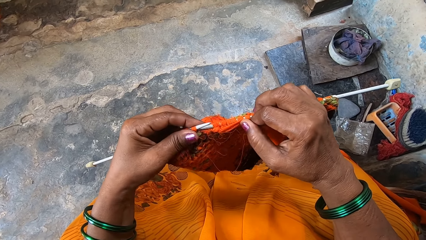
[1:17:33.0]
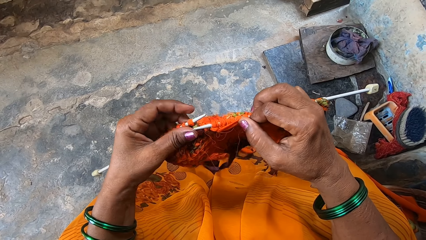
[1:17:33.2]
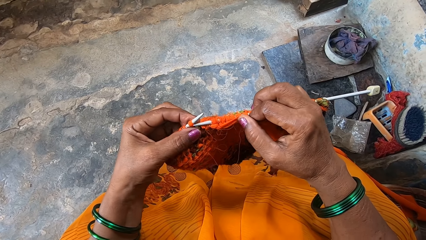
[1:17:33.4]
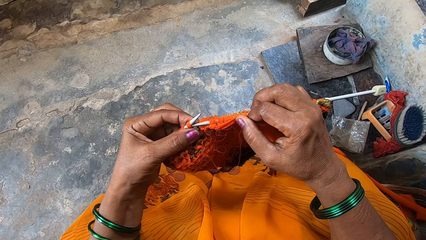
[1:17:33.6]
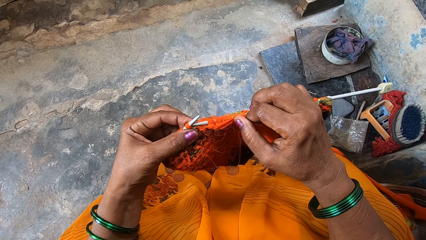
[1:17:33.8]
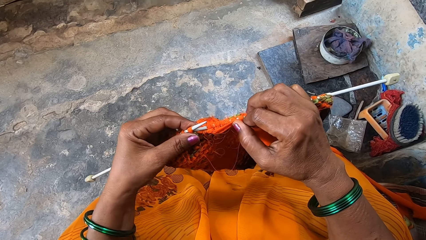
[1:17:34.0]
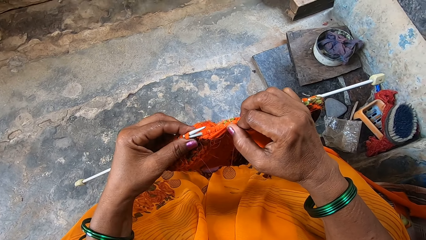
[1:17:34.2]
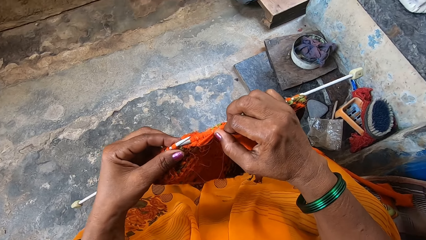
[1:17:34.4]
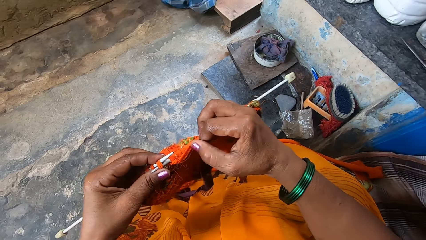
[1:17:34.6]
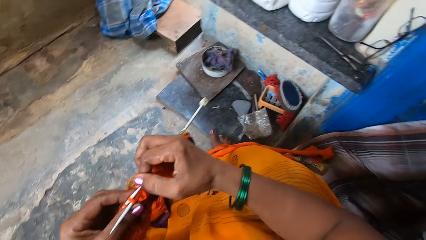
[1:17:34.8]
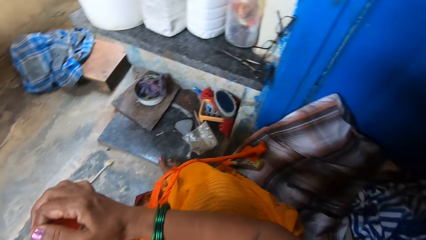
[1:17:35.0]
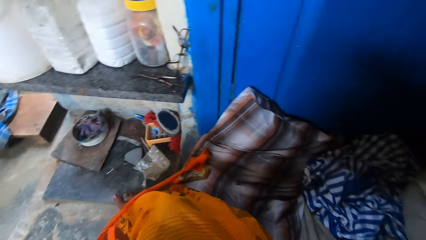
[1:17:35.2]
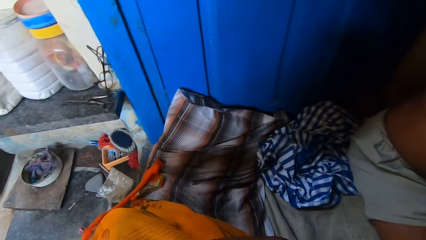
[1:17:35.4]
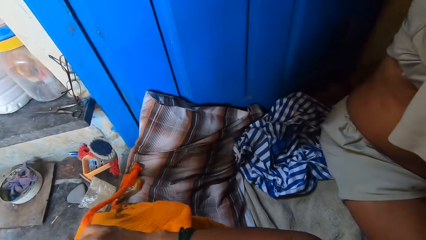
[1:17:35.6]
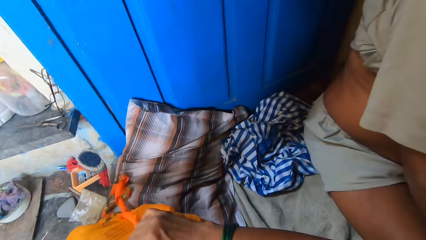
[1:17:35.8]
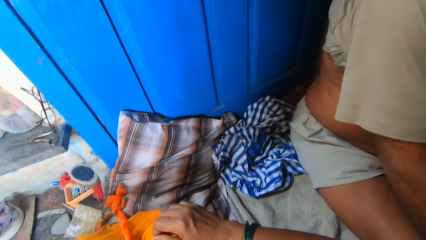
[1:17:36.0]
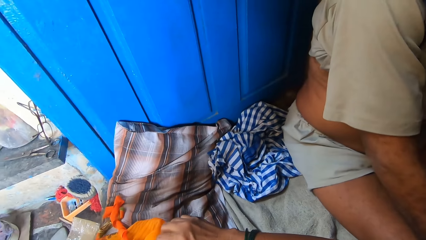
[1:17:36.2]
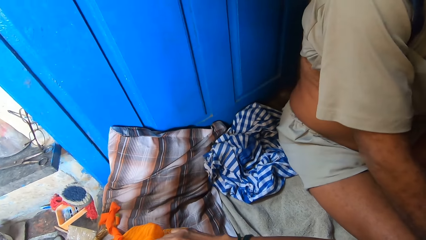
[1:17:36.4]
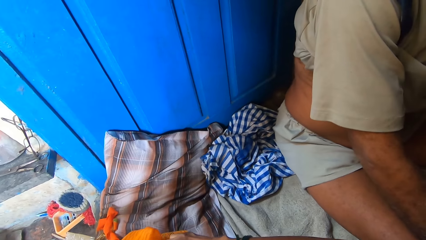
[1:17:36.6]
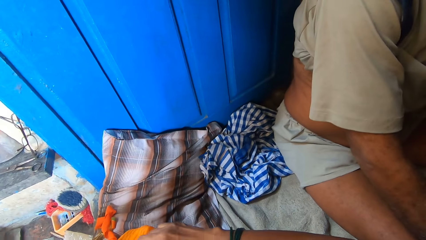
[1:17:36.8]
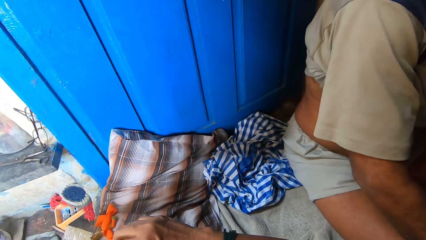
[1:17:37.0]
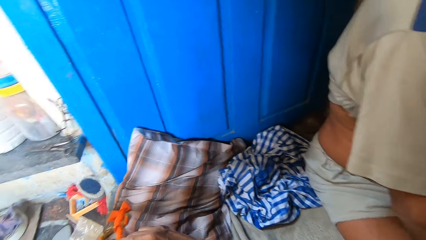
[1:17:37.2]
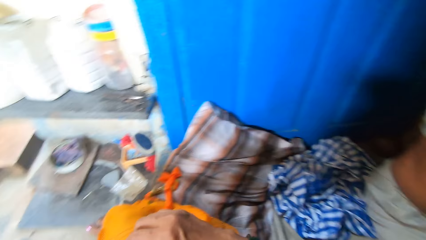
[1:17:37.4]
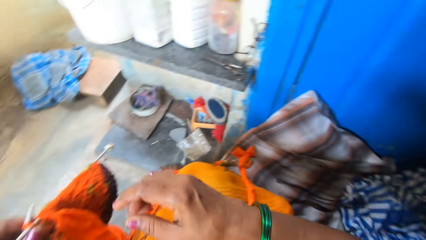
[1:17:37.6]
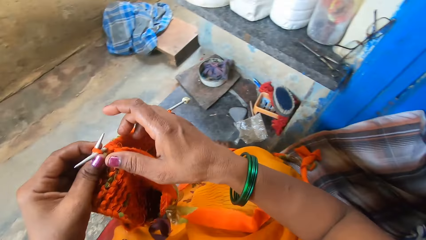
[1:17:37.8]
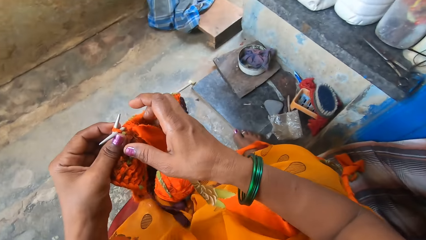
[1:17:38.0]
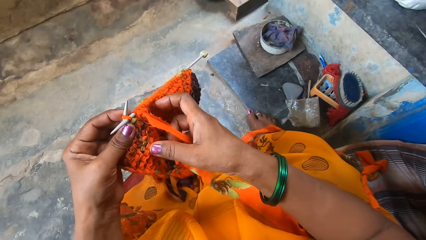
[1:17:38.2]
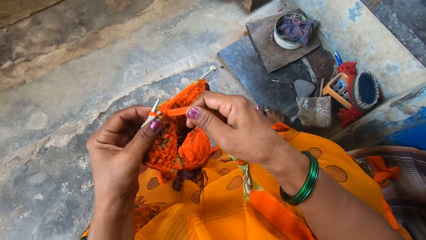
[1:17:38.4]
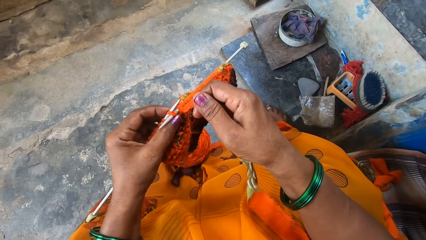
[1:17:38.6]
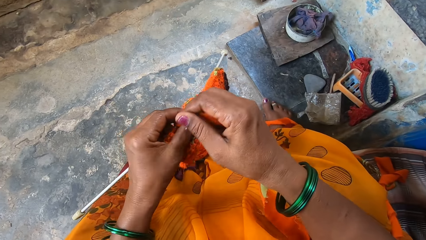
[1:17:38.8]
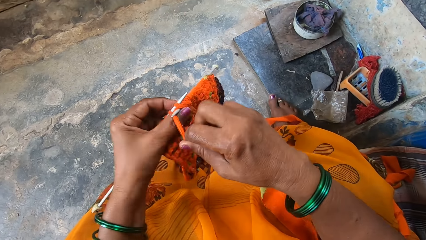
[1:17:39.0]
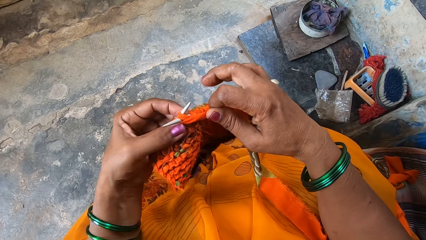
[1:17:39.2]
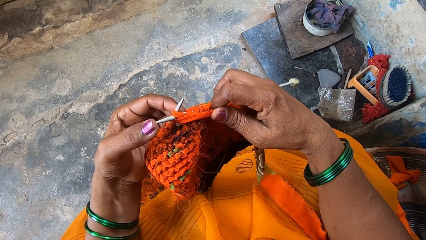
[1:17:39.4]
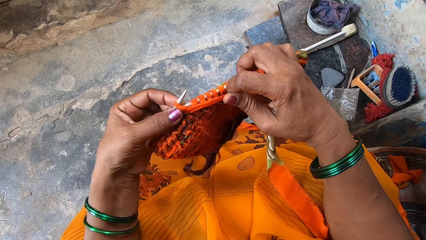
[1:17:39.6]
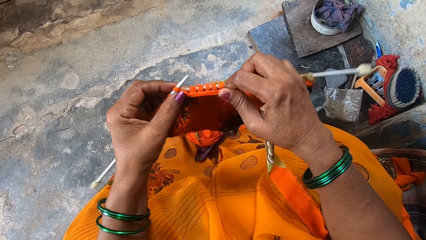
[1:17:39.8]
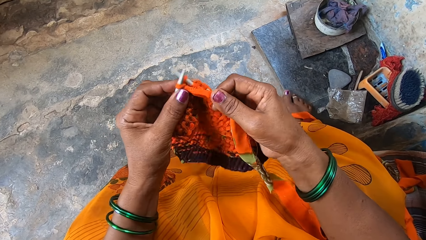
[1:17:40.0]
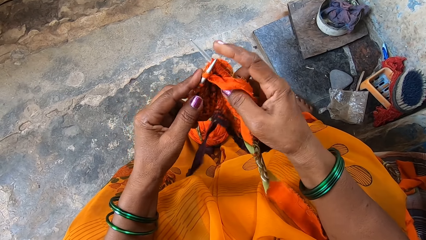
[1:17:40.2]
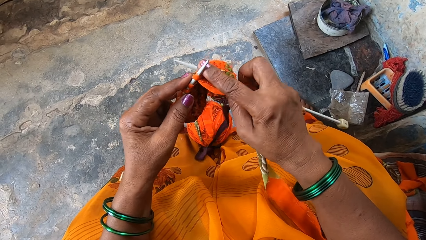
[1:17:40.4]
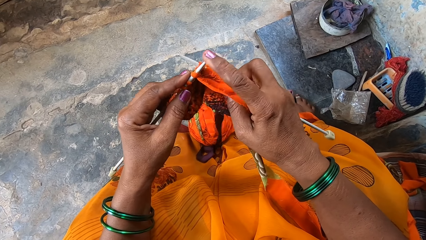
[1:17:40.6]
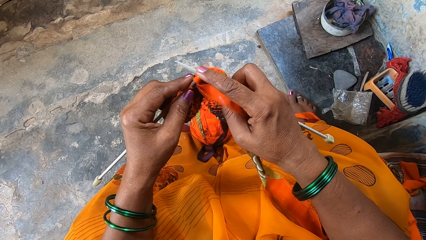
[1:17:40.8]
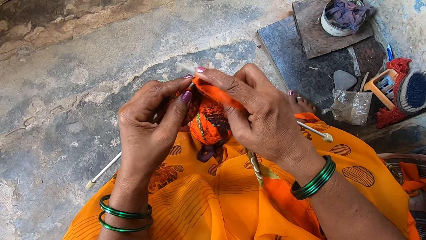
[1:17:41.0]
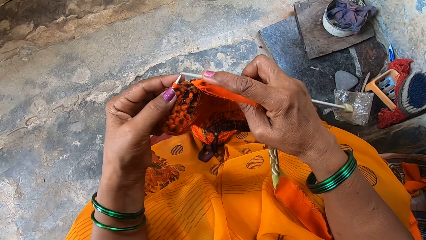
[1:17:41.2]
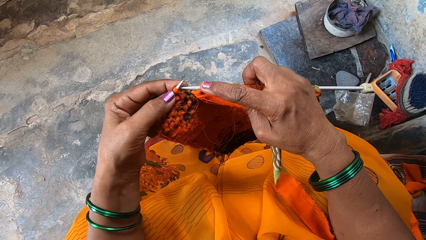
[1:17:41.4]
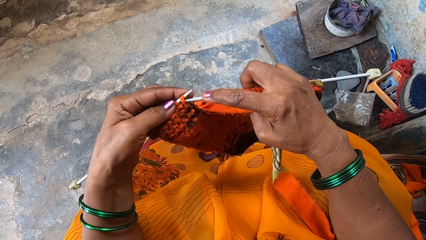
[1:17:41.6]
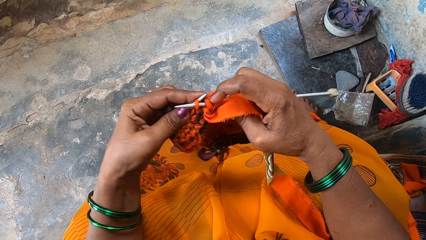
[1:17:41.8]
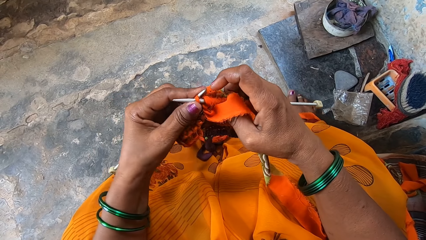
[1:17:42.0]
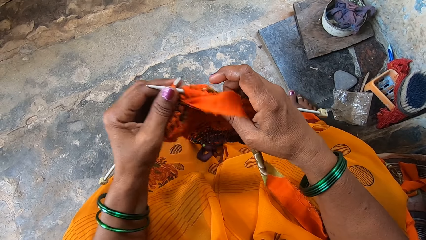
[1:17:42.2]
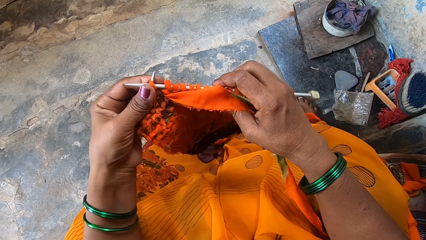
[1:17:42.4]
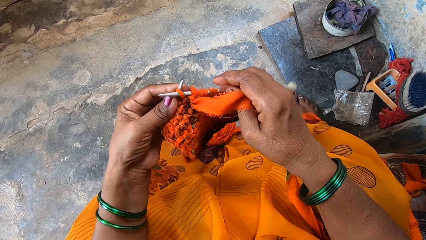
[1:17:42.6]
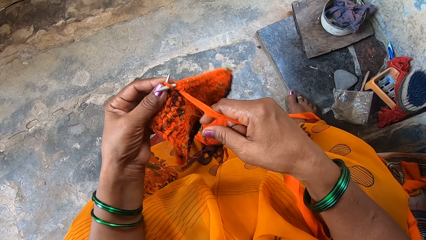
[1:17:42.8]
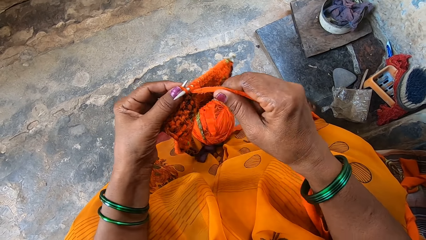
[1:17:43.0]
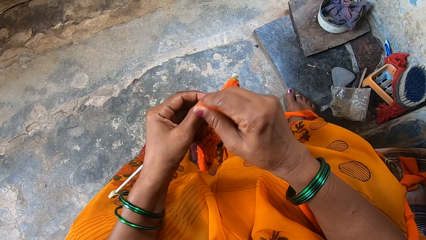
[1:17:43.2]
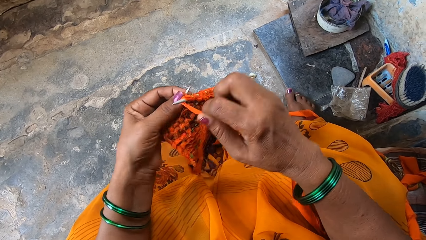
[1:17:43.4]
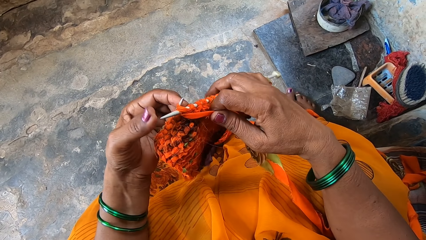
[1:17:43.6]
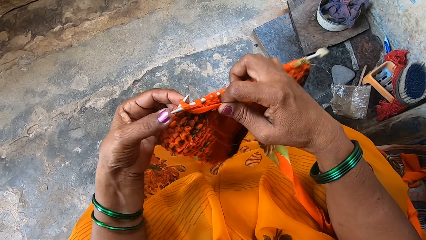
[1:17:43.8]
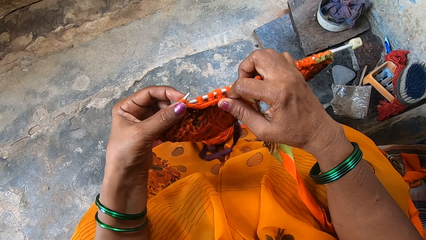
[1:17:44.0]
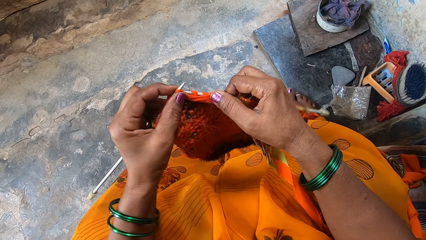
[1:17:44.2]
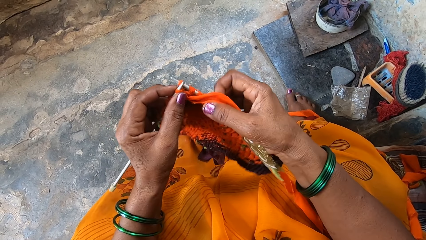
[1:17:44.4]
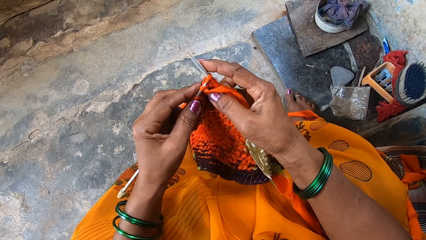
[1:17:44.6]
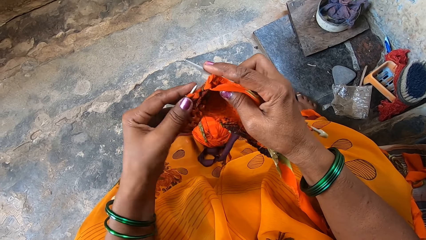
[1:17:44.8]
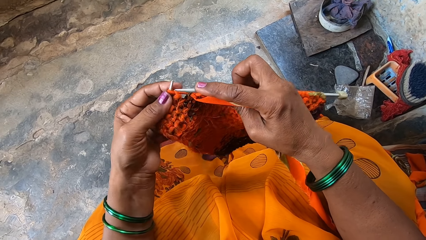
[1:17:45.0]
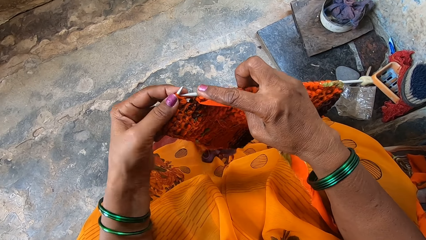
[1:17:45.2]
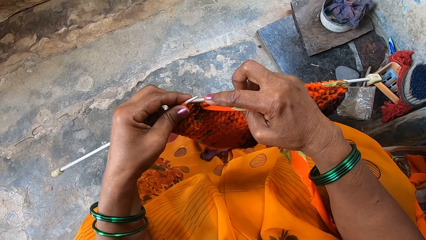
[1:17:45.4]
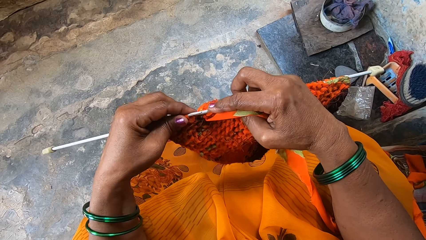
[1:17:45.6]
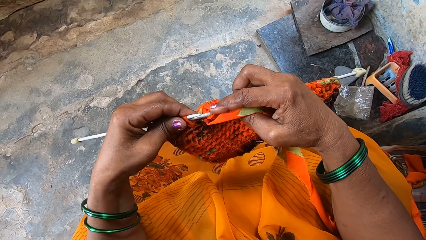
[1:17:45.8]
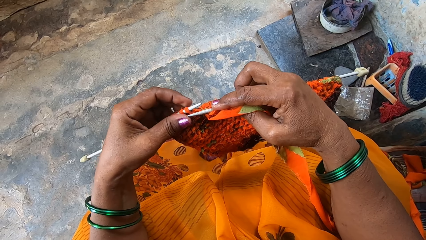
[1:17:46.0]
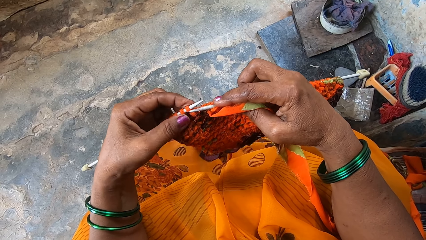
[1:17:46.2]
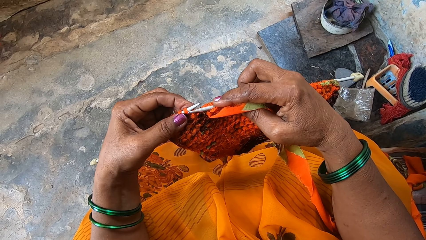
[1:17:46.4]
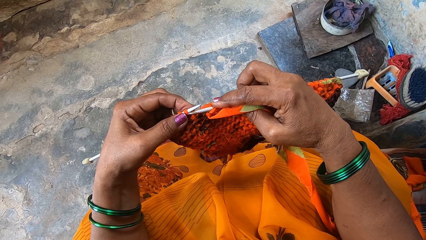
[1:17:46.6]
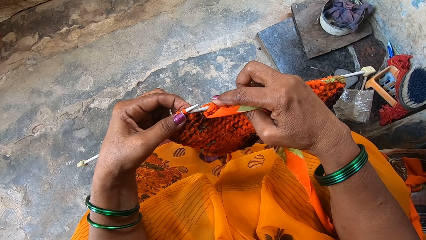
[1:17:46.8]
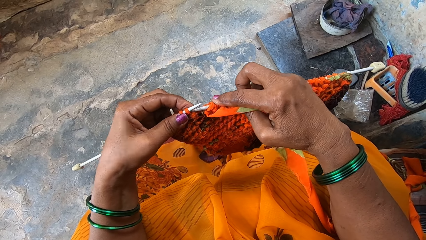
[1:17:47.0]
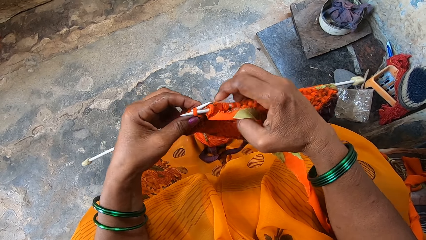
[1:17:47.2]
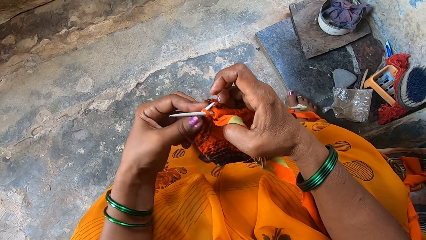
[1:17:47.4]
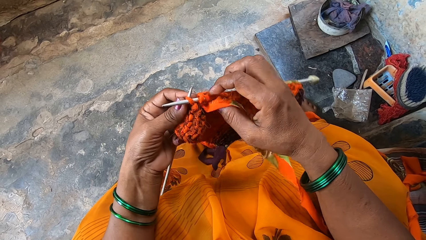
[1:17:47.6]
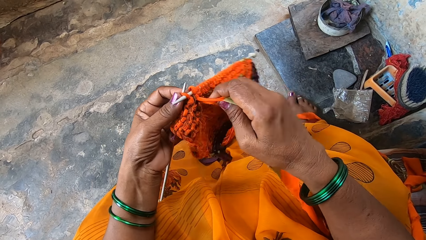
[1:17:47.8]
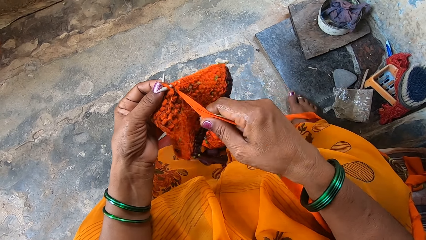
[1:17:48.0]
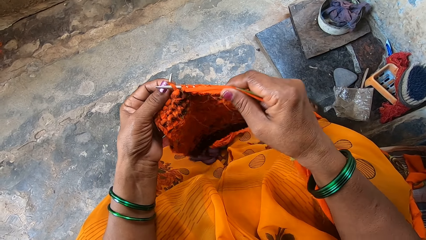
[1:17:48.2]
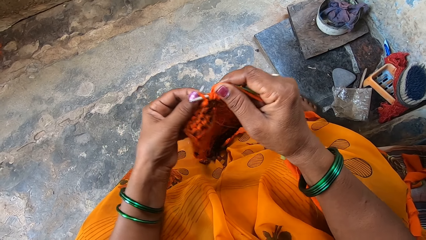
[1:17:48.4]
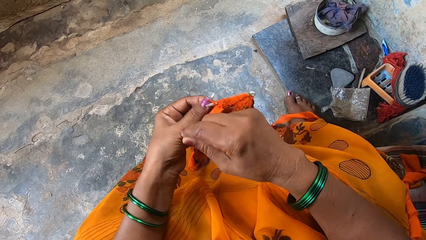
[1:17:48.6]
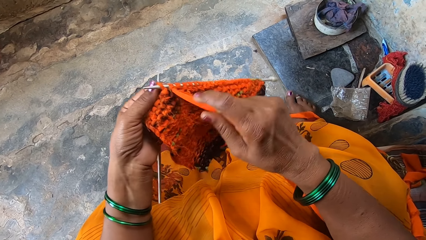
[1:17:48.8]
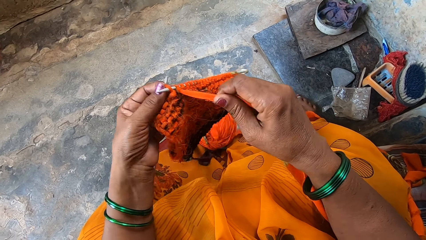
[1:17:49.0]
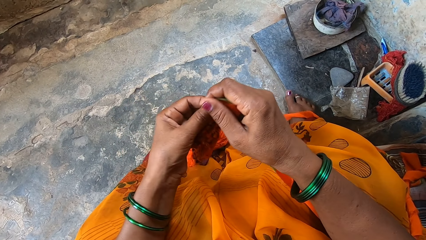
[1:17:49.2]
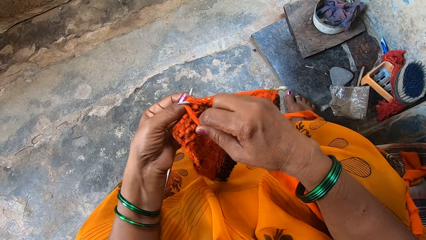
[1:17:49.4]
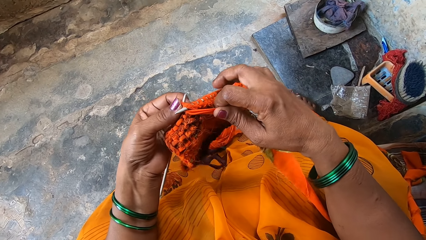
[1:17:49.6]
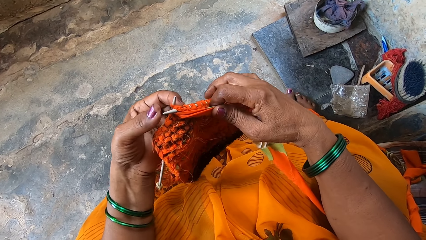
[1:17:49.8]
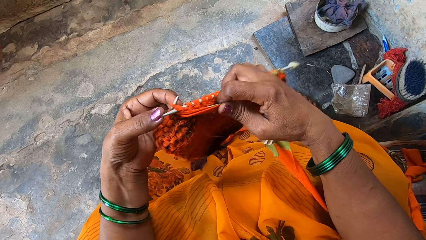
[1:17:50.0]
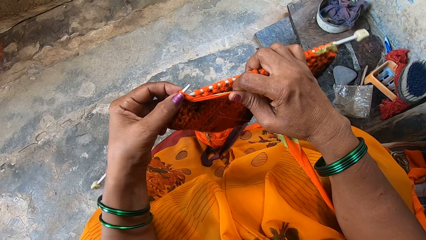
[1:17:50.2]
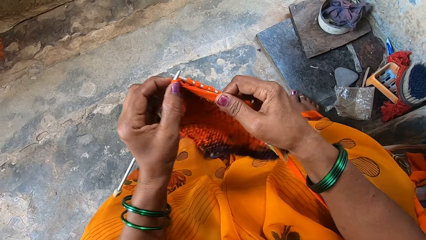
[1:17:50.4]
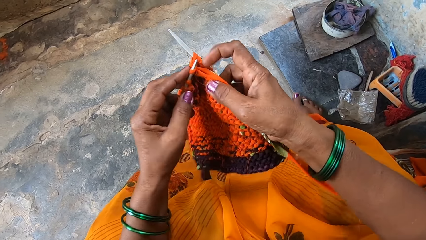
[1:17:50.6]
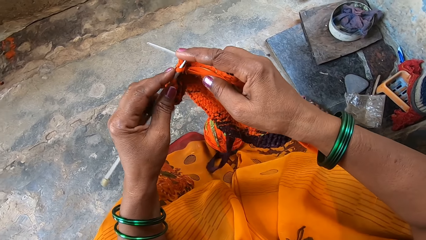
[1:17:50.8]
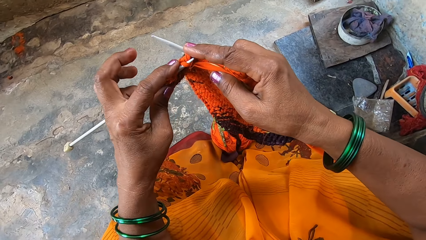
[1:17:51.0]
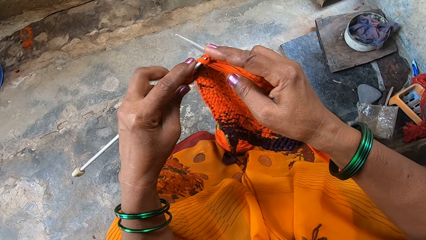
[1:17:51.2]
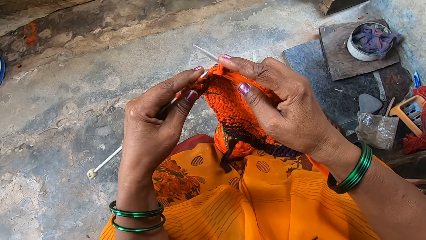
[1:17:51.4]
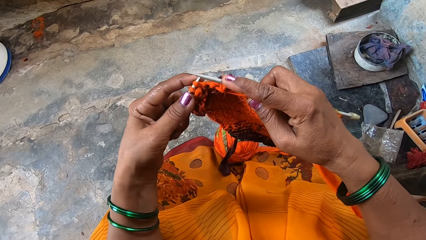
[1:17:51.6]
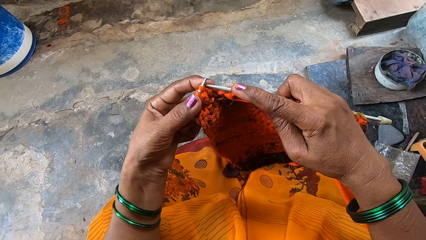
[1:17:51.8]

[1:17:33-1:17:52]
The camera wearer looks behind. They knit a cloth.
